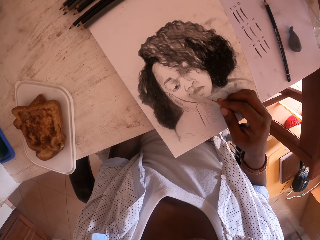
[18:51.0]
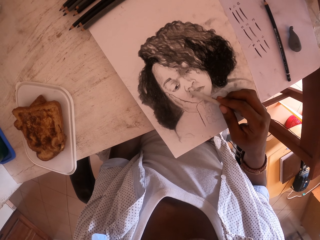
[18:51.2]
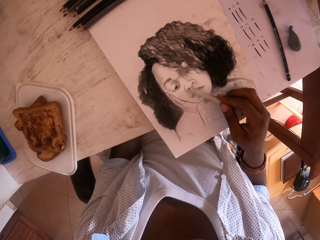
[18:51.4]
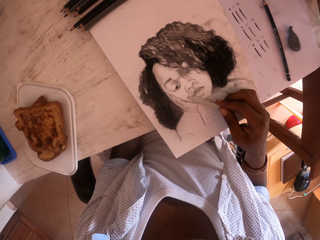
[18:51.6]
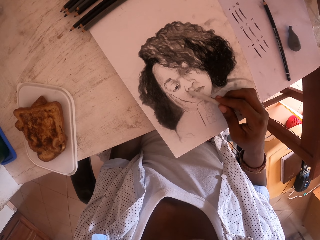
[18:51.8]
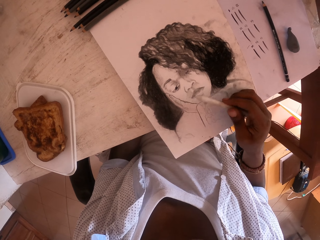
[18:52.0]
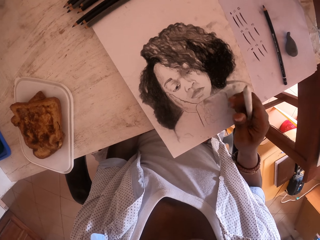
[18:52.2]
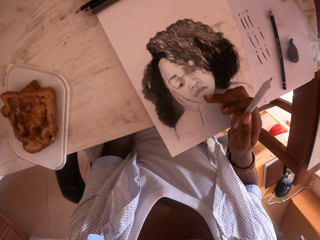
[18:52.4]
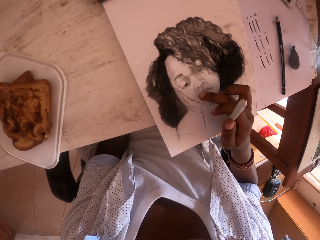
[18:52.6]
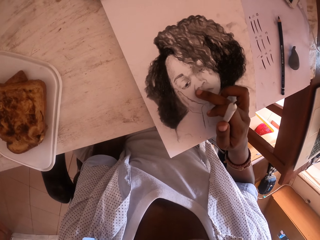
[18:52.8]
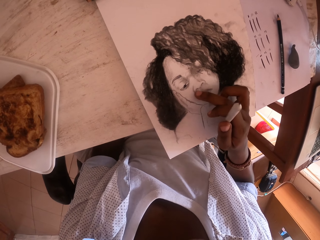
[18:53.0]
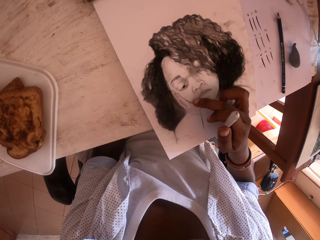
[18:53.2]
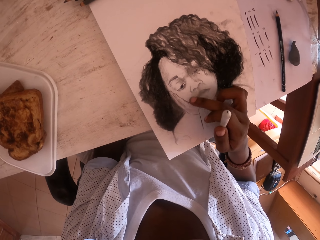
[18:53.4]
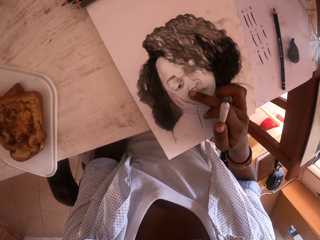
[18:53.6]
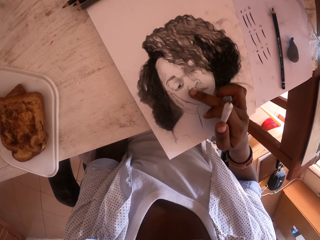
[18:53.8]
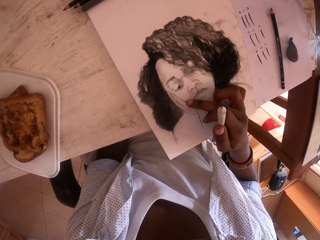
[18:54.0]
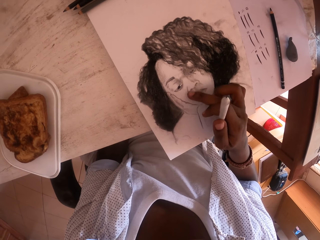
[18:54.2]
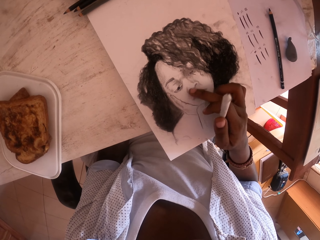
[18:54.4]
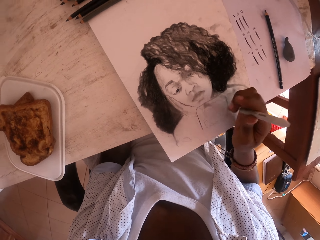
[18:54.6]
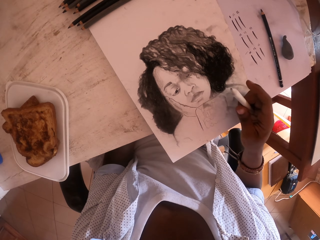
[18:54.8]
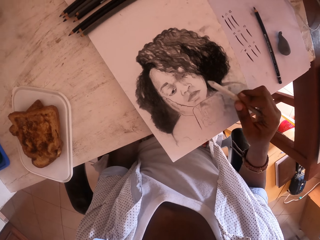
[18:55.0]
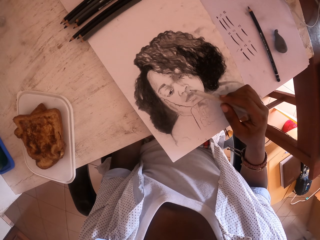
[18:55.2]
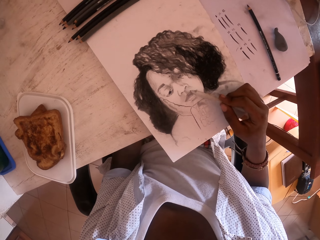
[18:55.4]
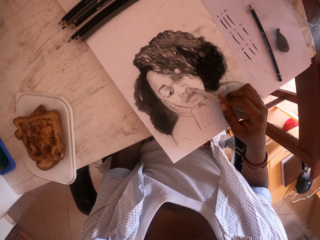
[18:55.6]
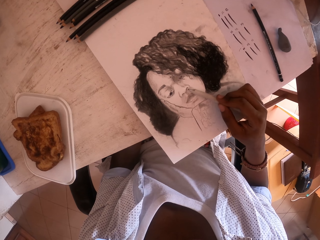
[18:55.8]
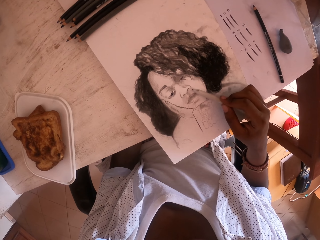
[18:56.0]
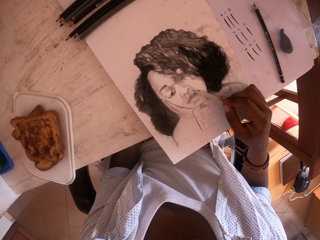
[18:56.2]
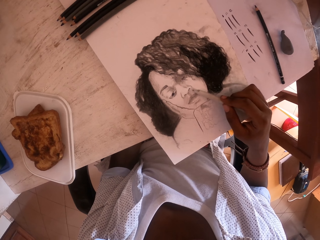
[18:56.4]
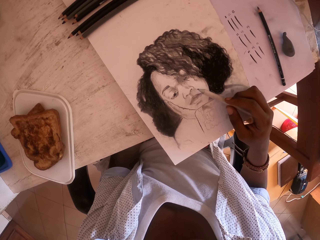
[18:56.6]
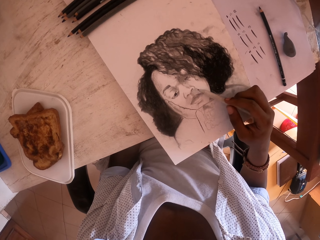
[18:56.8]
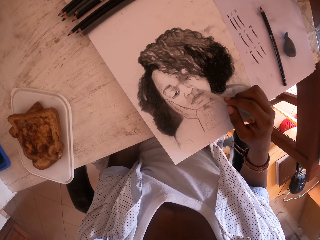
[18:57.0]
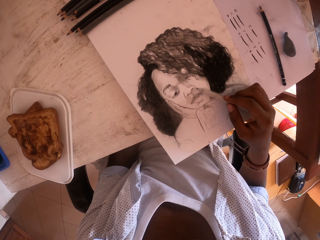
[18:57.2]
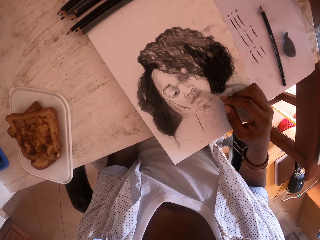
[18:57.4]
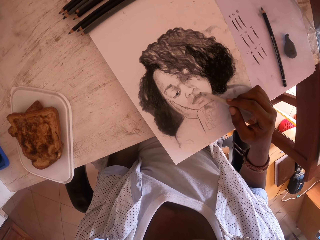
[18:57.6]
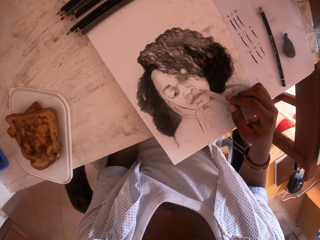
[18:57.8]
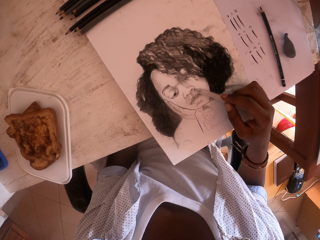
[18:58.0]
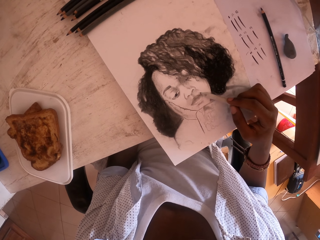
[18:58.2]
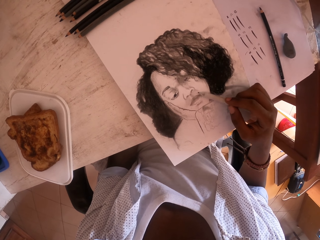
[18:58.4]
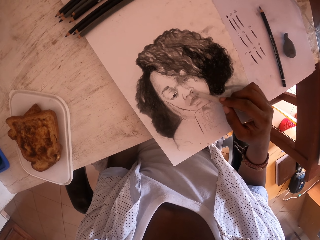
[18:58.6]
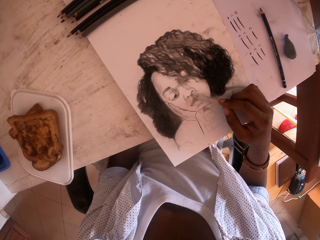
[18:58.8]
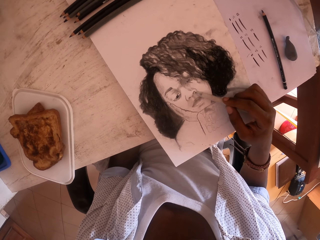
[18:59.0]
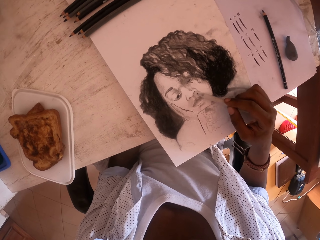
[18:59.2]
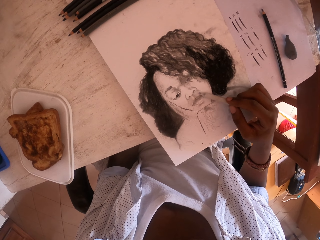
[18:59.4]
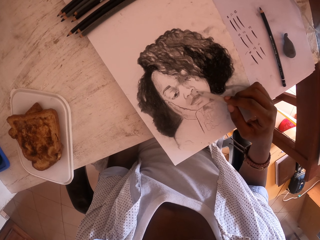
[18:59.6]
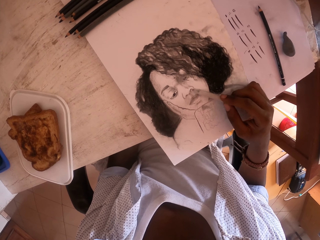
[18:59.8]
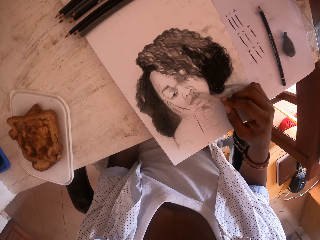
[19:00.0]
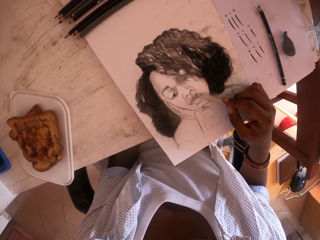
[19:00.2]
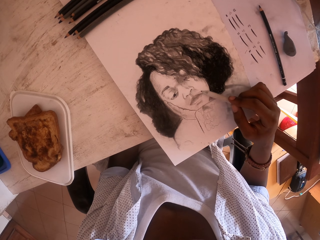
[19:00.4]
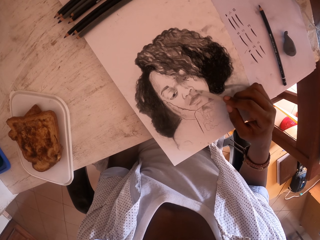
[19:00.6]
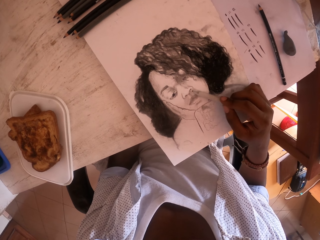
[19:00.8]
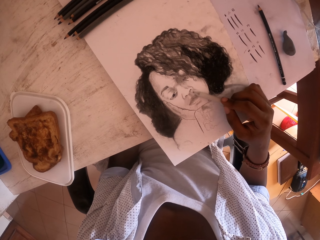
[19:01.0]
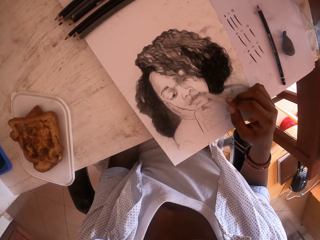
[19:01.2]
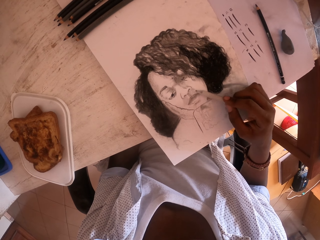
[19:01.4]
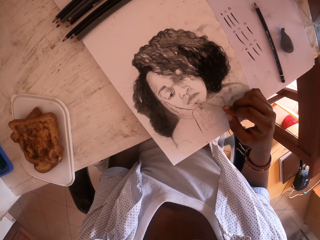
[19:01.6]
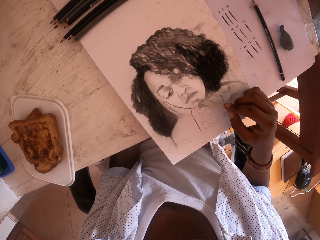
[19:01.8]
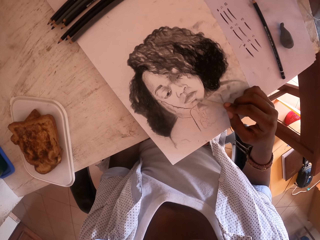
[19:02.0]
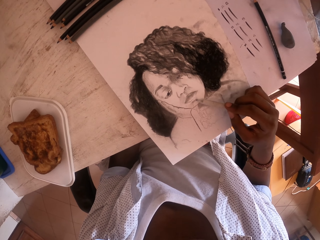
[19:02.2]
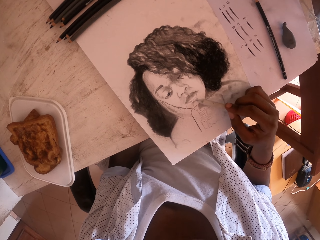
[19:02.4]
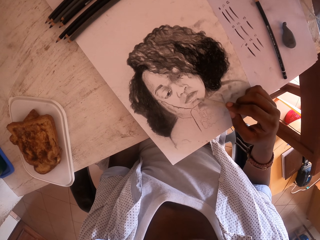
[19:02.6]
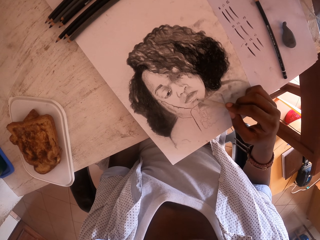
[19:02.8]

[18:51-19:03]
The camera wearer rubs the drawing with the right hand finger. They draw with a drawing pen in the right hand.

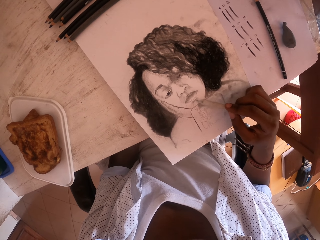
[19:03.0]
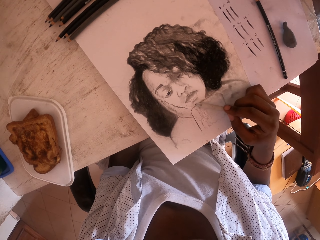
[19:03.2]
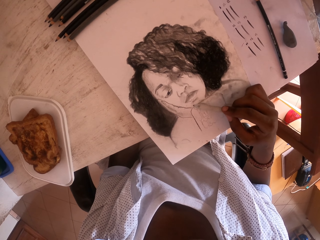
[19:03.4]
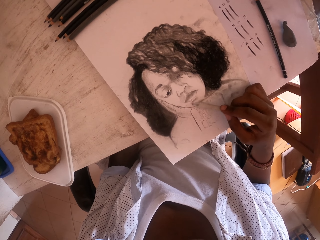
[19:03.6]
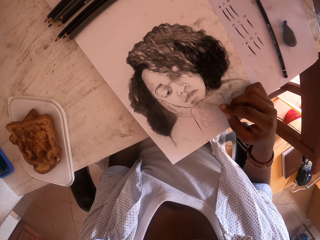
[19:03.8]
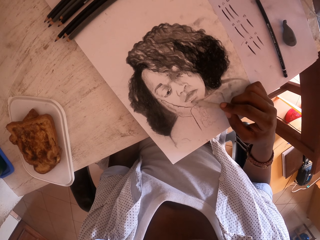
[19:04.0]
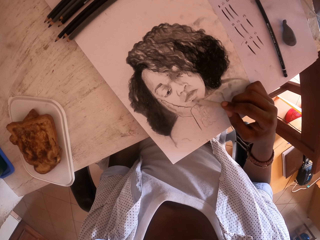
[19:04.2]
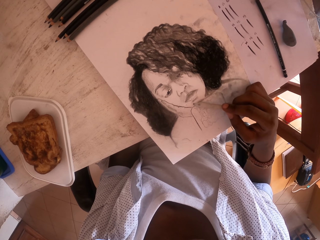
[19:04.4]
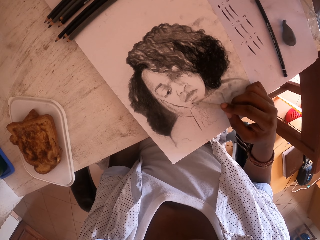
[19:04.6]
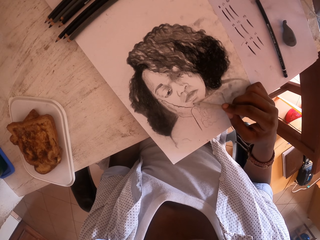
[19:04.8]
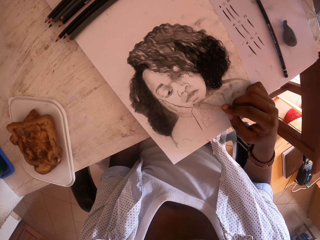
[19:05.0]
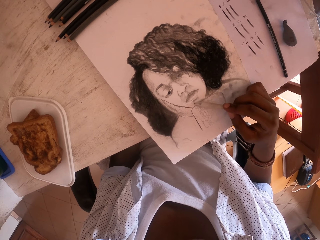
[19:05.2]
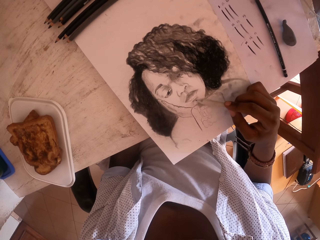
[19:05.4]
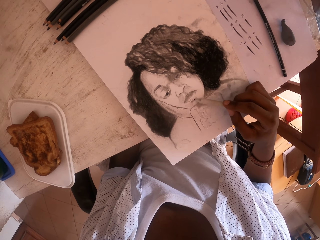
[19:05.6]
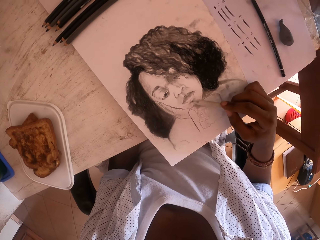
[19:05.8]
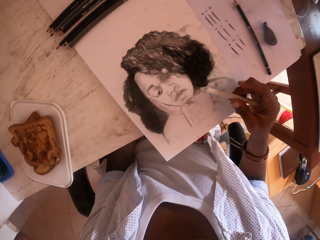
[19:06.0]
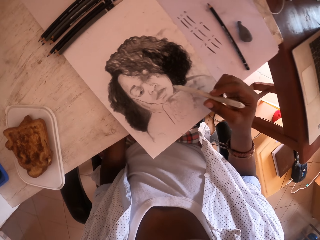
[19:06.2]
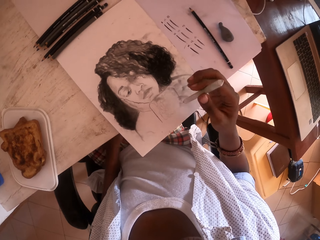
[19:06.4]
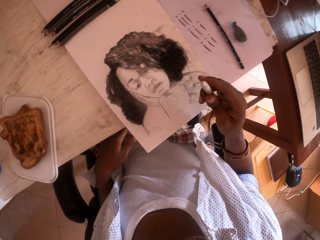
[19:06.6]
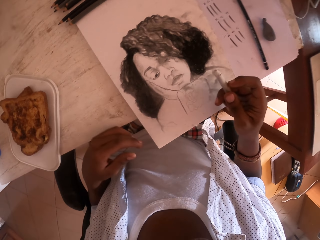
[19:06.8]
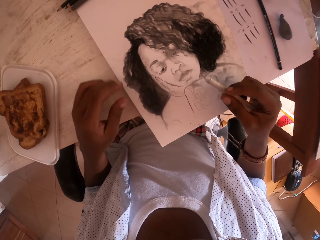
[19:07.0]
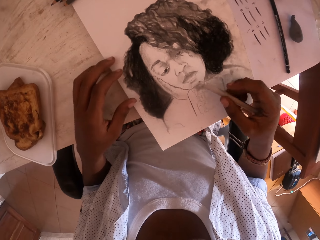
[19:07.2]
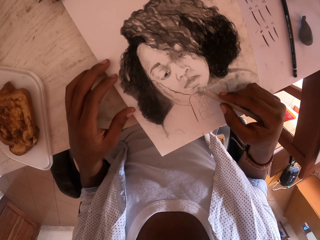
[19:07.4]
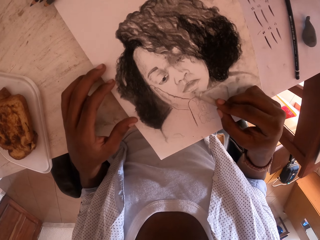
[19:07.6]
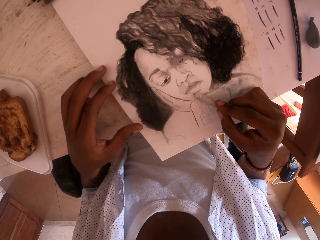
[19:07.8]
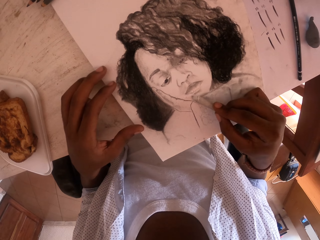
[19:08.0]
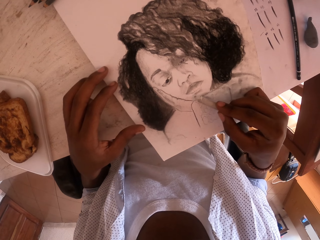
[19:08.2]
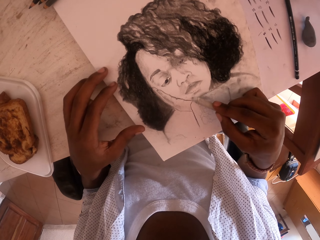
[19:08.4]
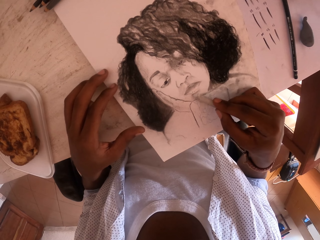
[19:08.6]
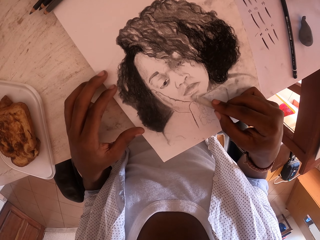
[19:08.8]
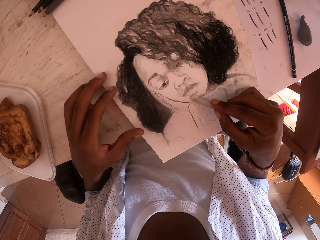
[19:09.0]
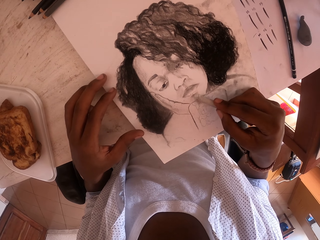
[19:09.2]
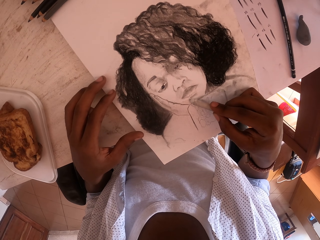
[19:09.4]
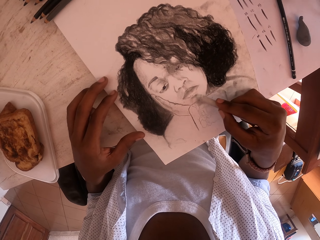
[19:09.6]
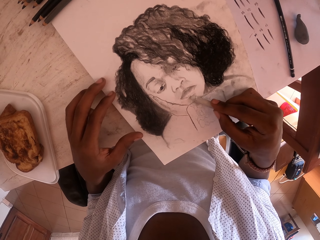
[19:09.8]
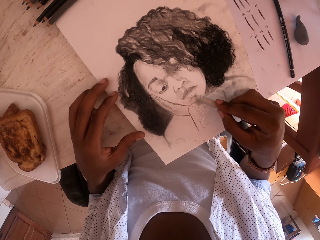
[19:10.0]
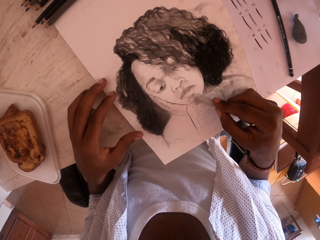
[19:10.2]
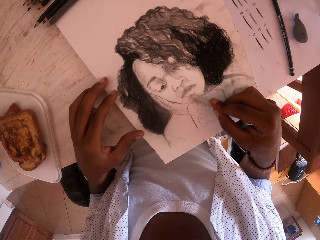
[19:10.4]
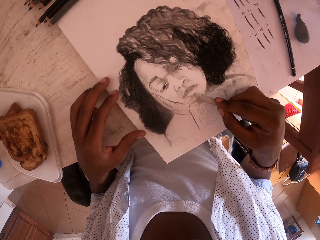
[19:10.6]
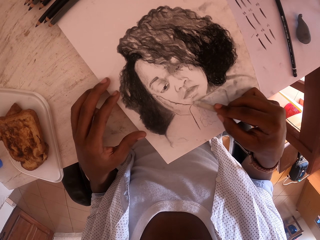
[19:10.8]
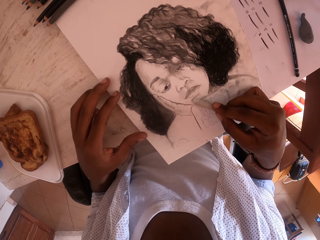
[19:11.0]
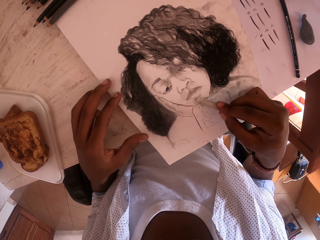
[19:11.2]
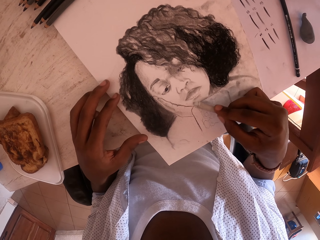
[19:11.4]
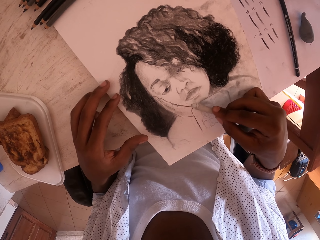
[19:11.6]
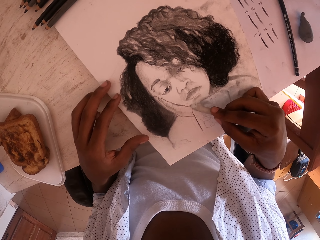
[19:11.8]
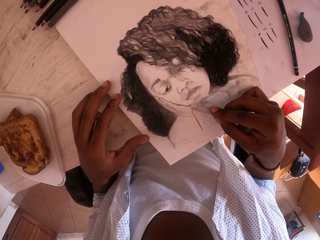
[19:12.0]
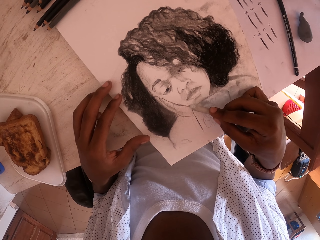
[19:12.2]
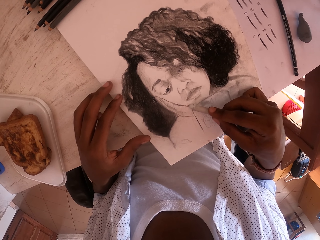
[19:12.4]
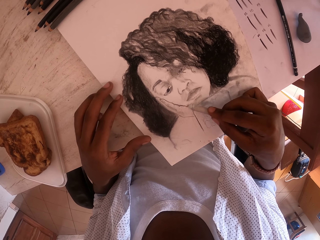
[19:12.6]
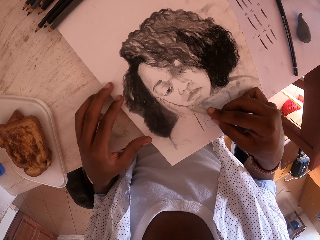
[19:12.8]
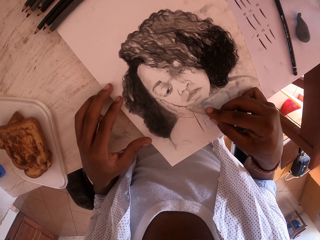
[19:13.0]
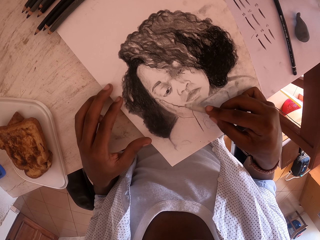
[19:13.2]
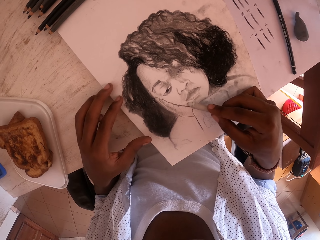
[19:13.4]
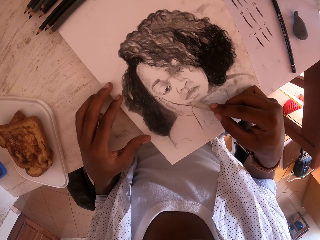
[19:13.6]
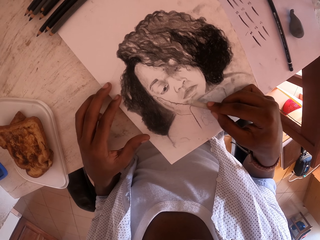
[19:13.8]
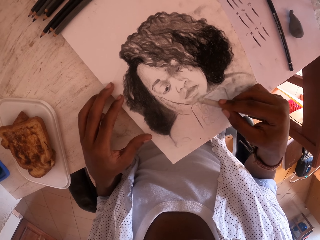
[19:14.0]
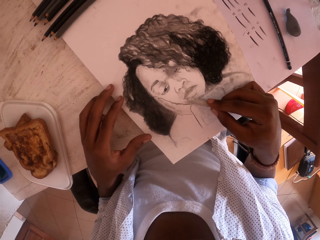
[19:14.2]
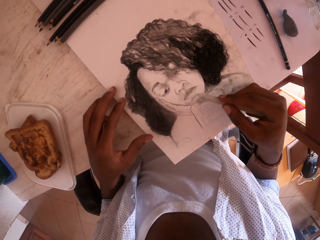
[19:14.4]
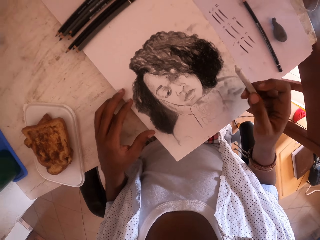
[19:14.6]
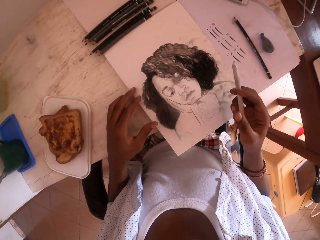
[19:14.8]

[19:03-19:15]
The camera wearer lifts the pen in the right hand. They touch the paper. They place the left hand on the table. They draw with the drawing pen in the right hand.
